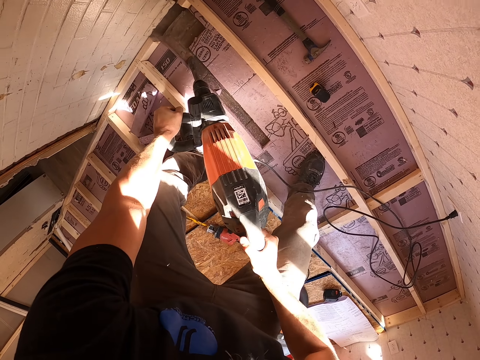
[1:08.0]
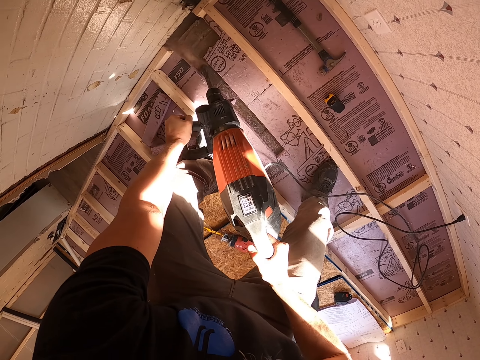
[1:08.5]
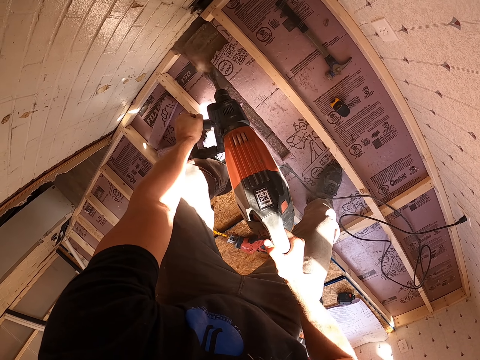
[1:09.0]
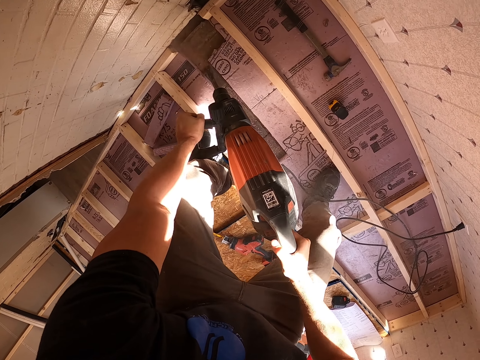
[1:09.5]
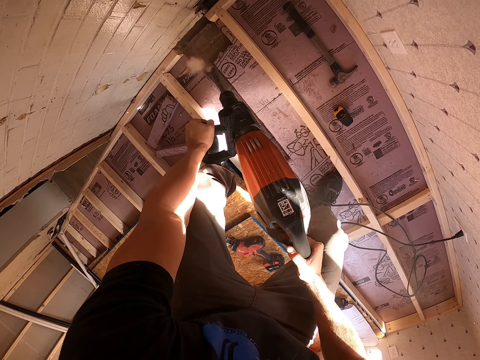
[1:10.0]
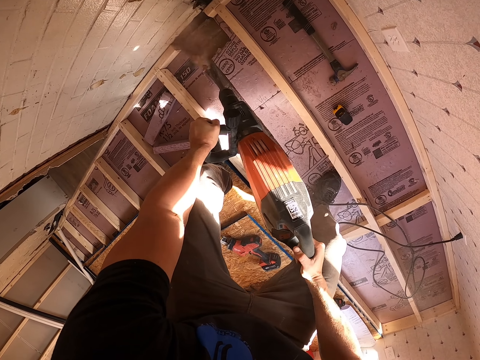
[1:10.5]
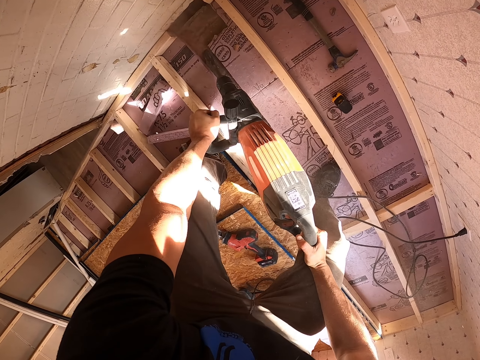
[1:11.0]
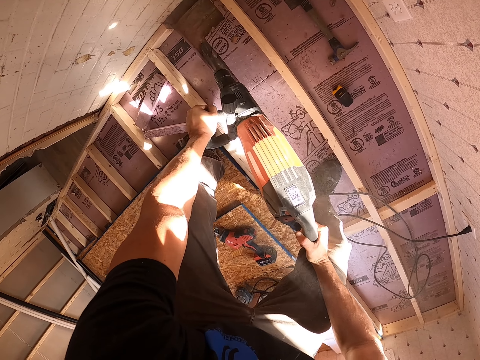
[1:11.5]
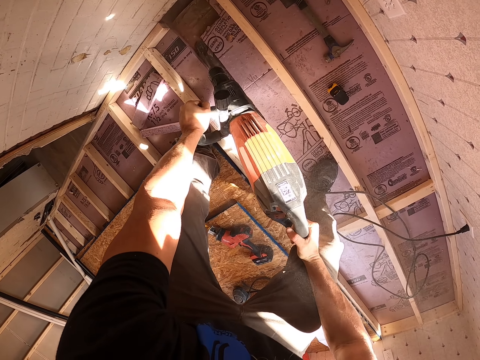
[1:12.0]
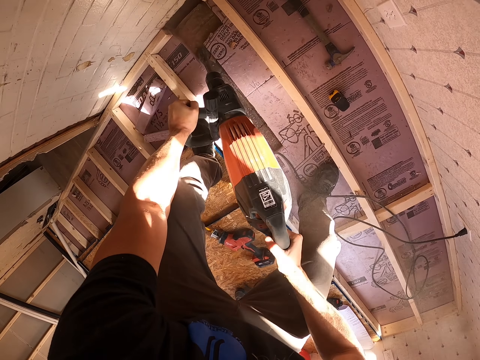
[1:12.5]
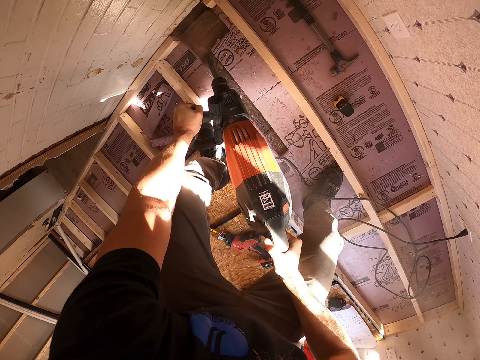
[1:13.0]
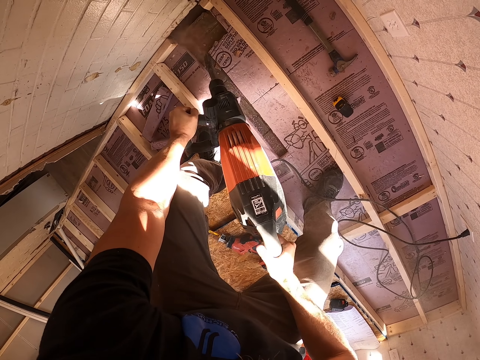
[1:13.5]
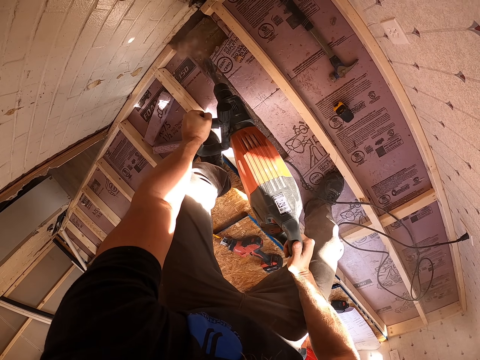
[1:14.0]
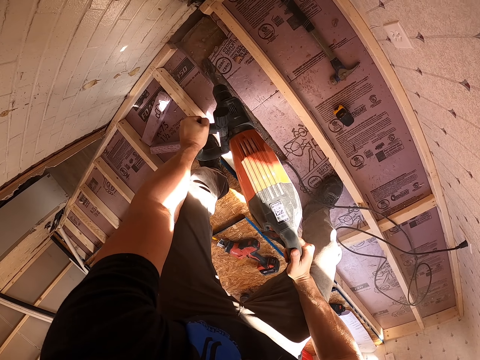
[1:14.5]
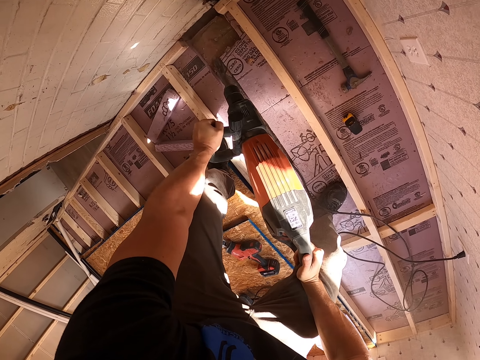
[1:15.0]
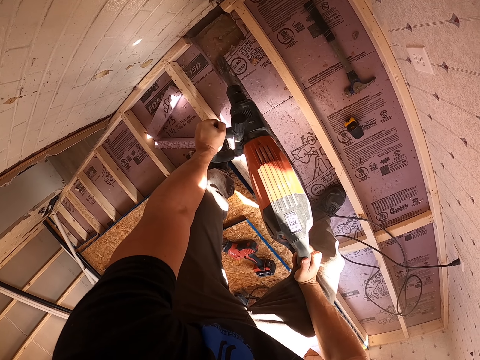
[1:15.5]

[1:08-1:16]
The camera wearer drills the ground.

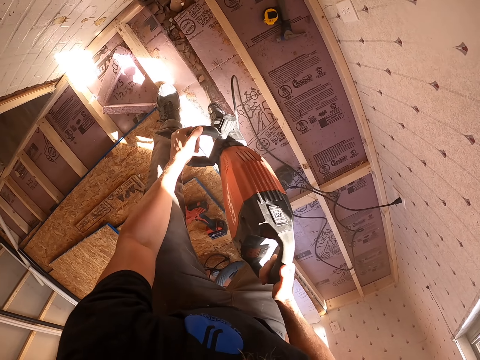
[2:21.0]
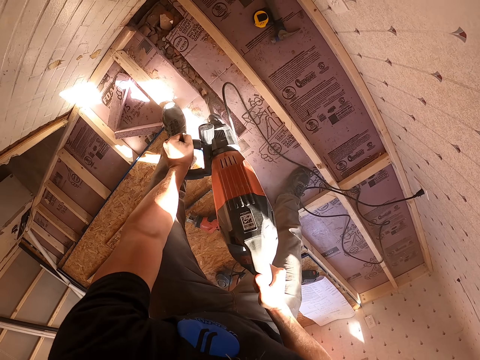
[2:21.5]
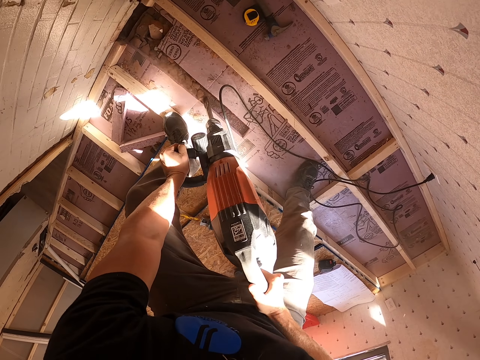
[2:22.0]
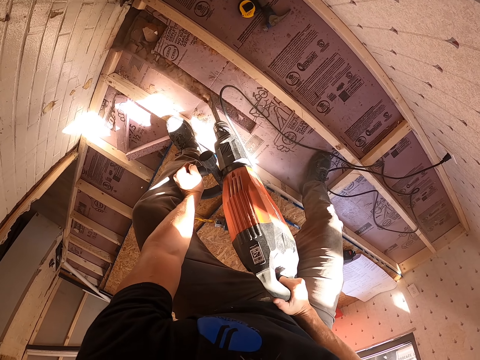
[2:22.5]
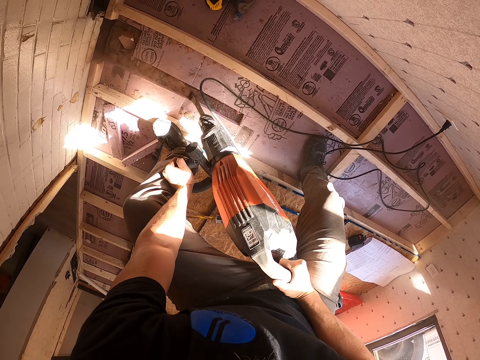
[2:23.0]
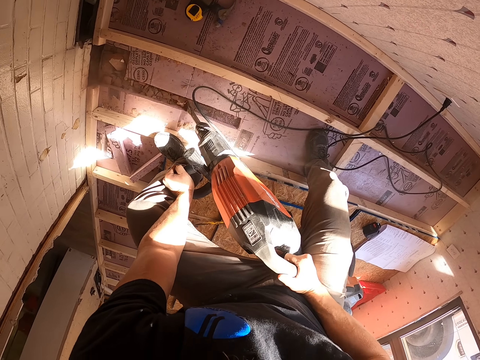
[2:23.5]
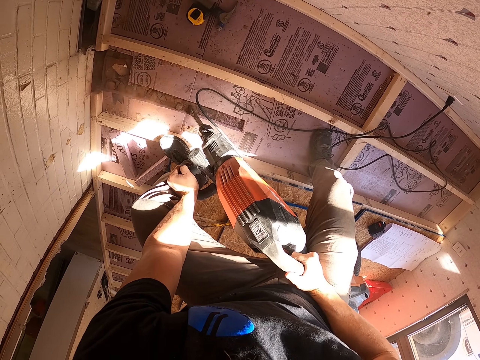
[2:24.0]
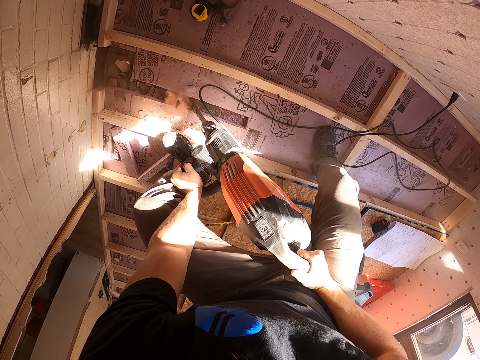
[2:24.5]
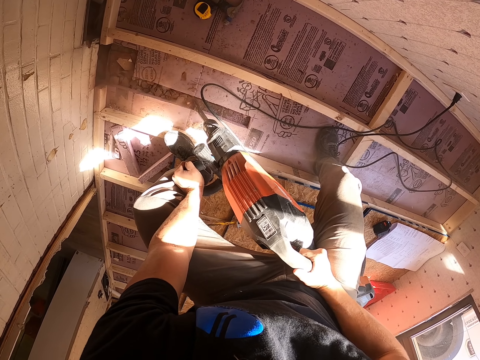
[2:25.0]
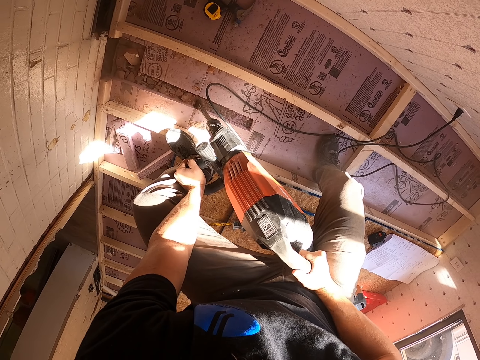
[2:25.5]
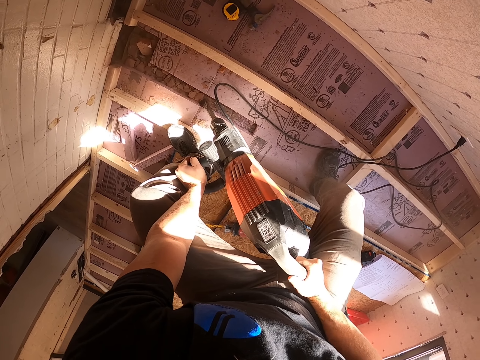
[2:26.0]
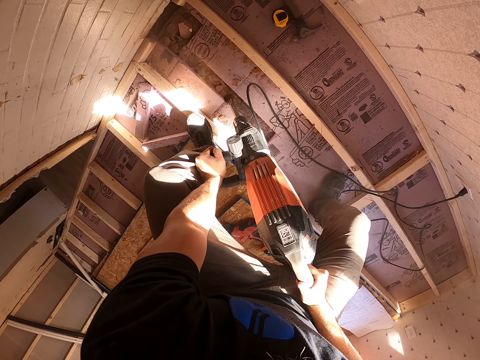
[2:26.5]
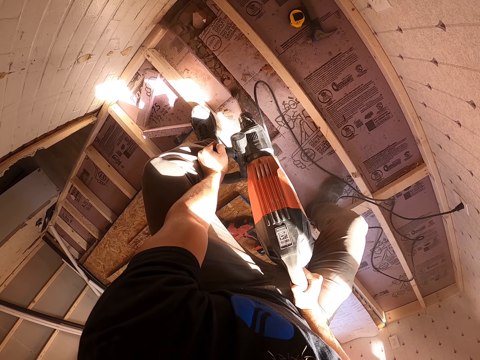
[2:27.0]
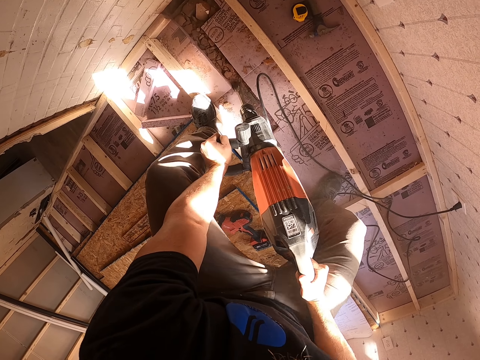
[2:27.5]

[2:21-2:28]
The camera wearer moves a stone.

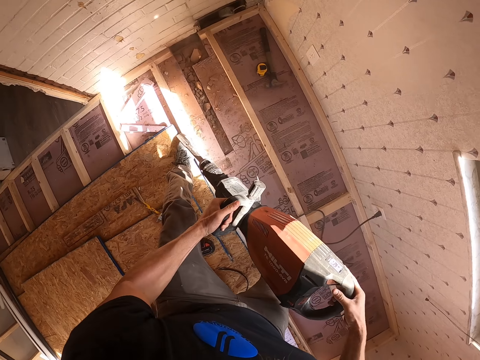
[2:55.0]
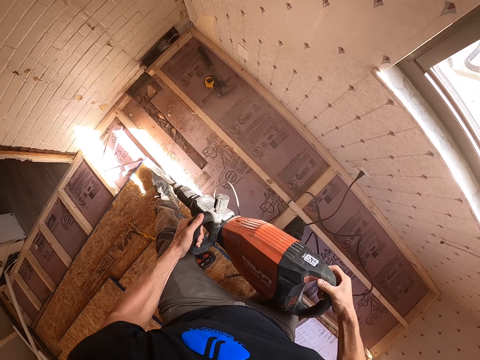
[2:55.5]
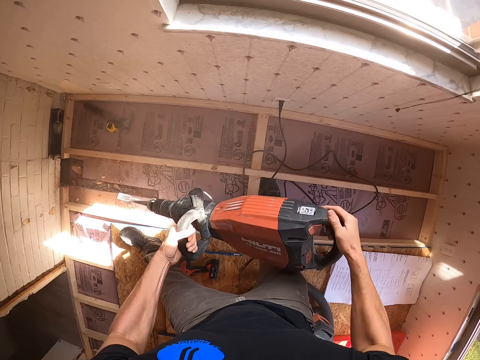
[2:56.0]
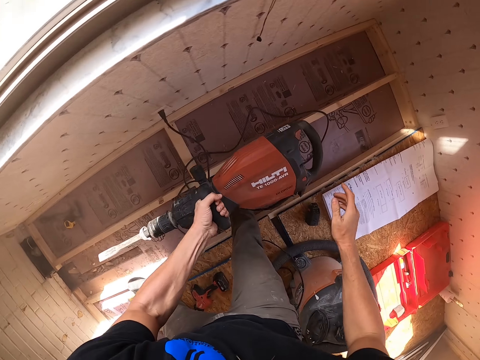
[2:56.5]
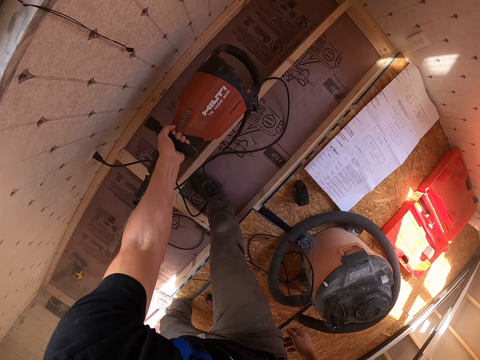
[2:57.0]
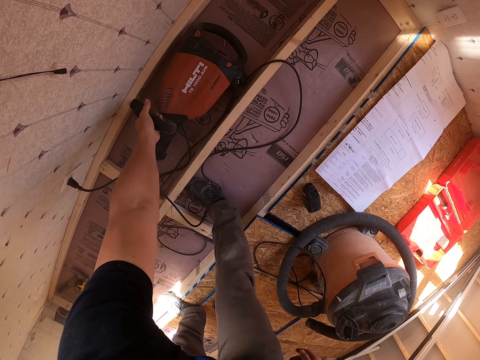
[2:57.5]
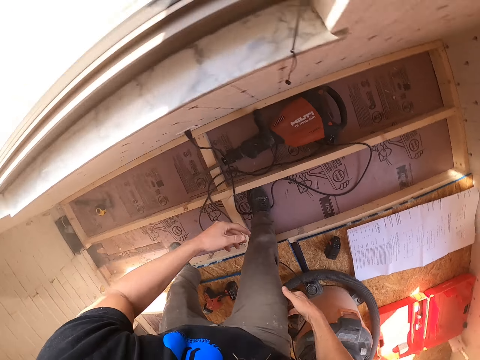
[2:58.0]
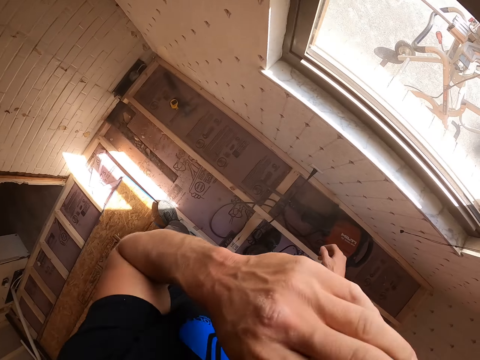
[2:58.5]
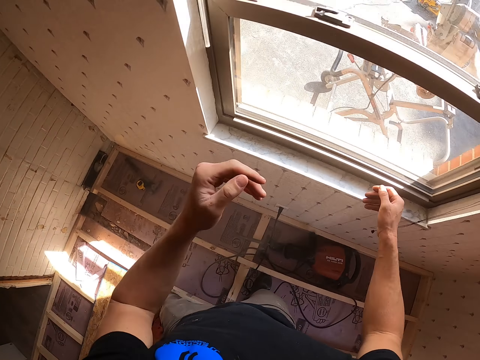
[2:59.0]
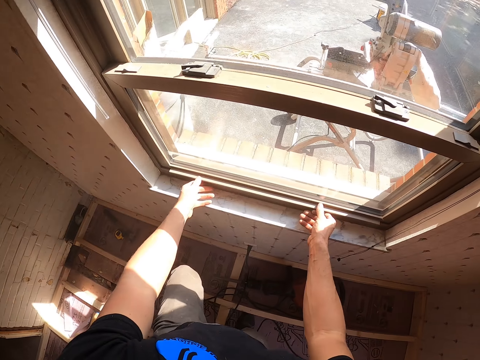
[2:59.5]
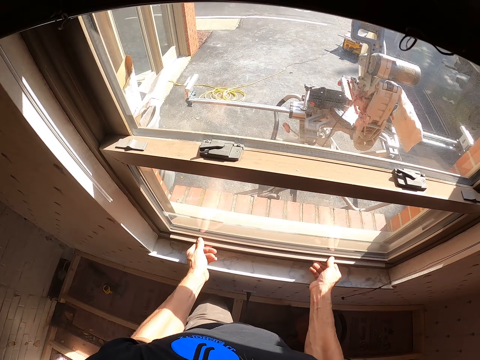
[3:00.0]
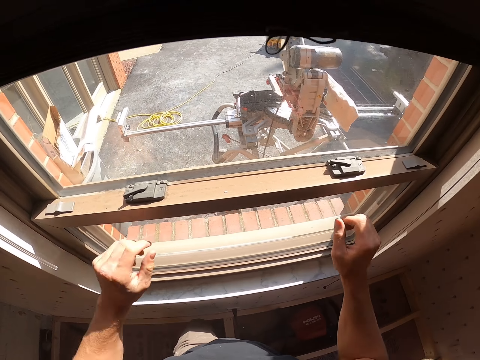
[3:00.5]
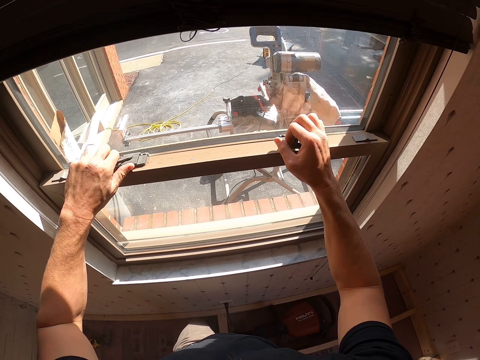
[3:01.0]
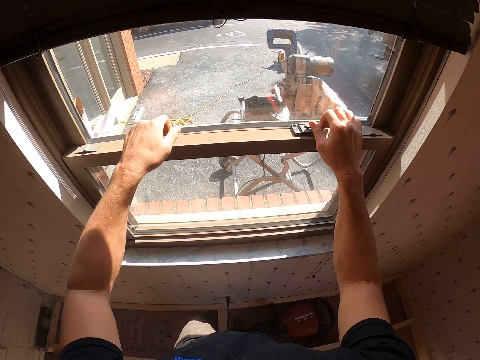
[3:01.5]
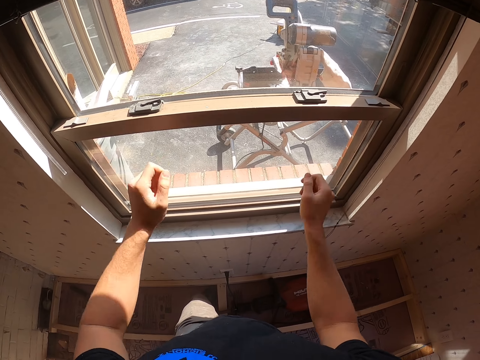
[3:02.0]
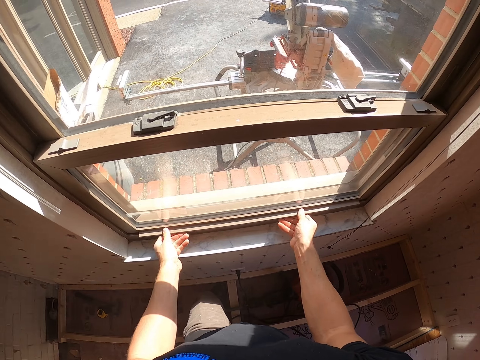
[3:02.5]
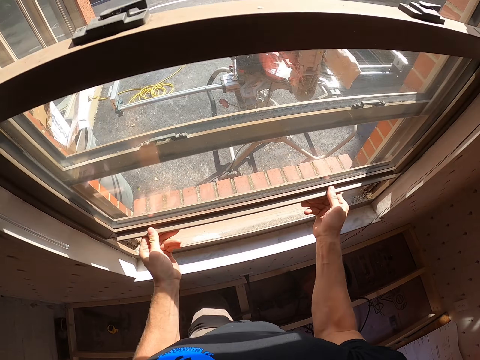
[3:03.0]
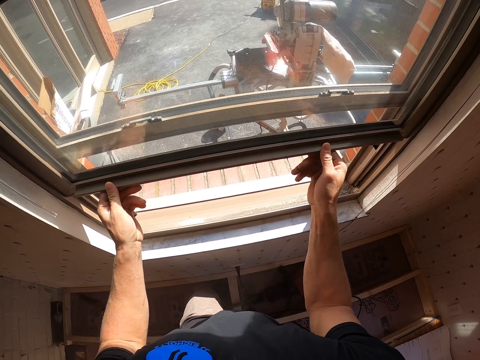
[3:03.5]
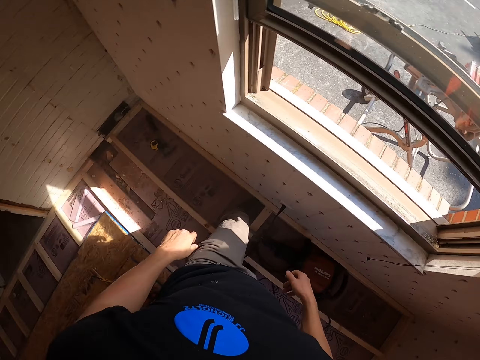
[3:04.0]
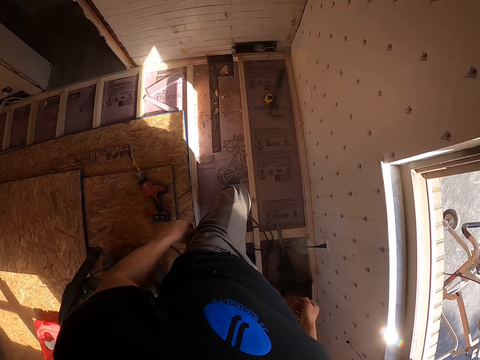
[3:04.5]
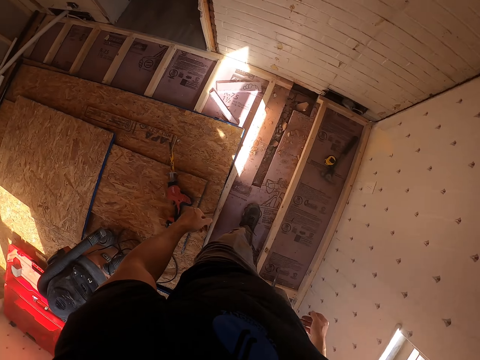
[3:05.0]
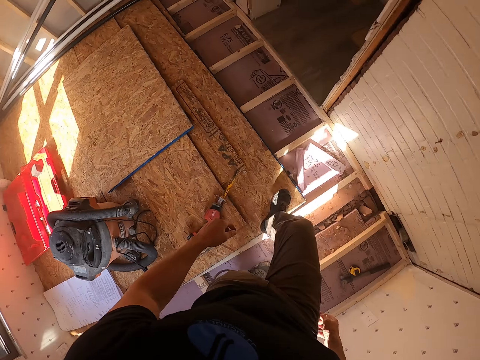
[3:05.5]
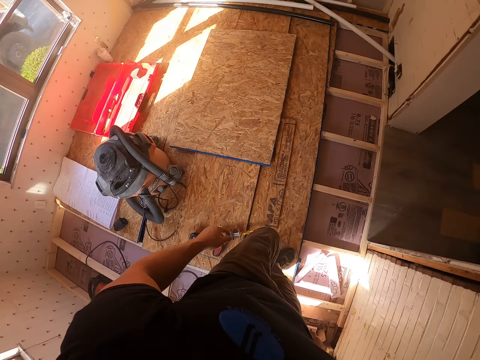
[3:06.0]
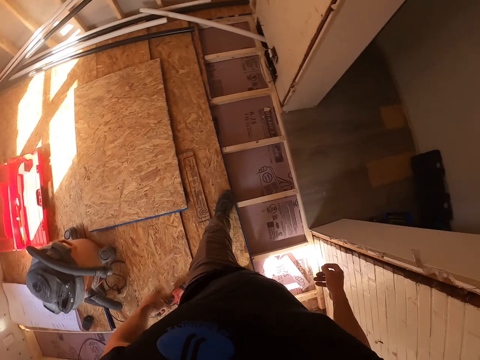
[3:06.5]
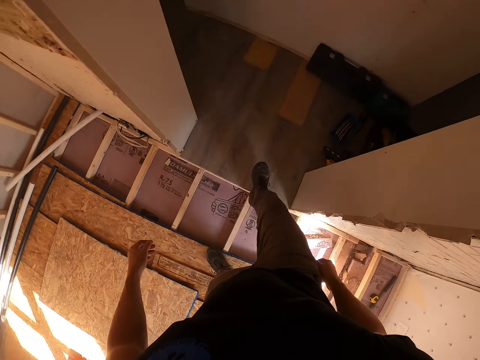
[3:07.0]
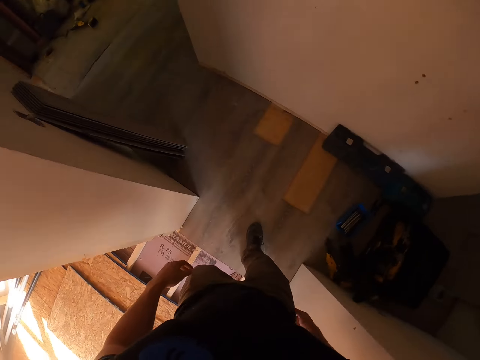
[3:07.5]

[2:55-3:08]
The camera wearer puts the drill down. They move the hand. They open the window. They walk around.
